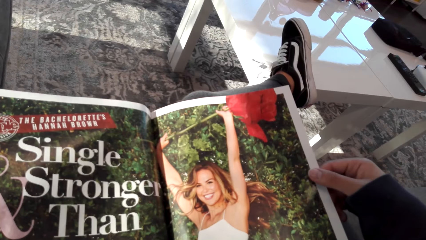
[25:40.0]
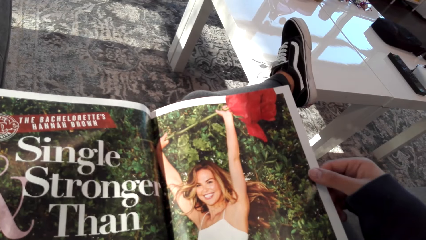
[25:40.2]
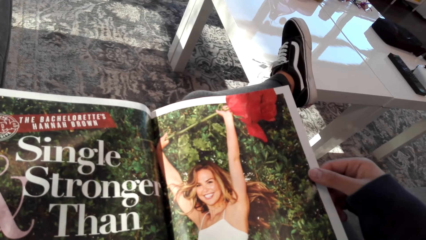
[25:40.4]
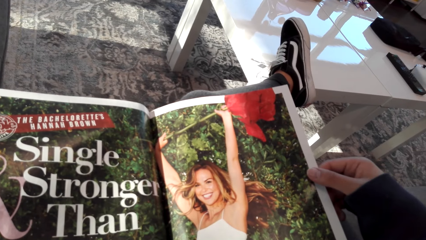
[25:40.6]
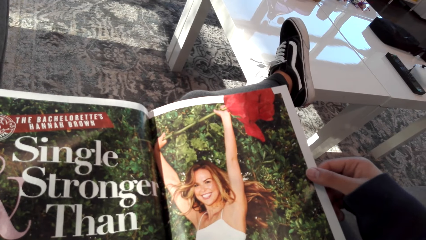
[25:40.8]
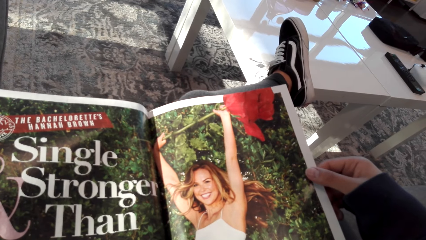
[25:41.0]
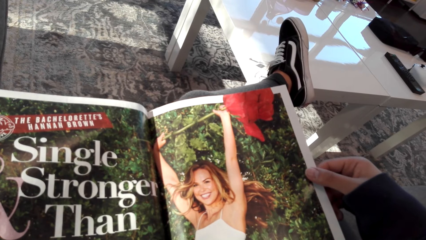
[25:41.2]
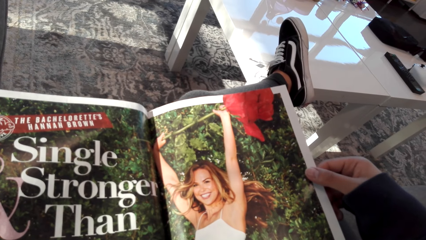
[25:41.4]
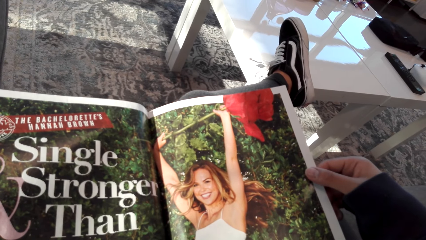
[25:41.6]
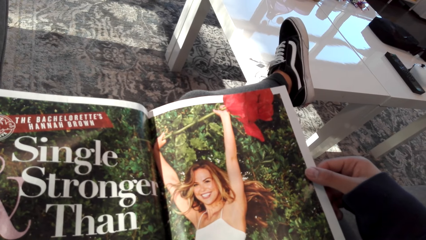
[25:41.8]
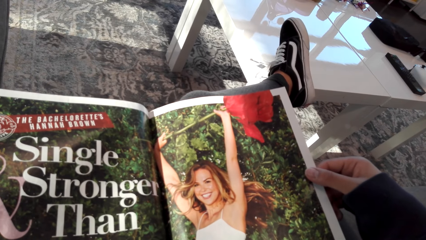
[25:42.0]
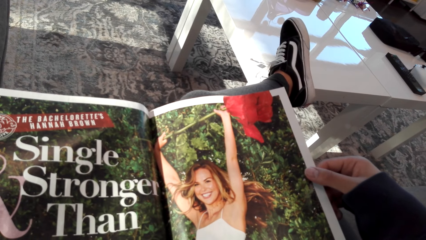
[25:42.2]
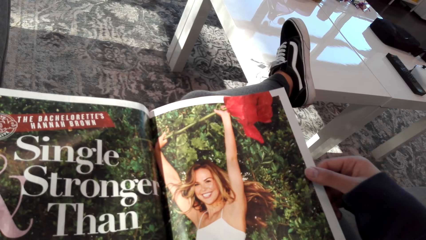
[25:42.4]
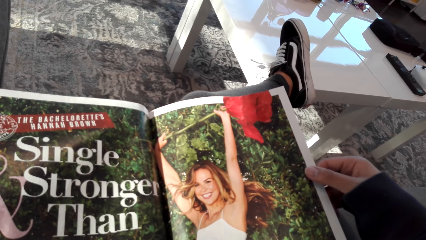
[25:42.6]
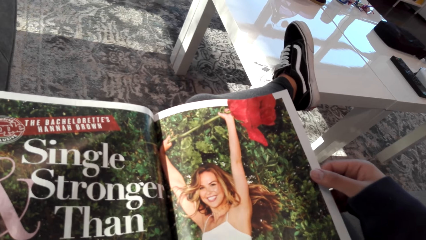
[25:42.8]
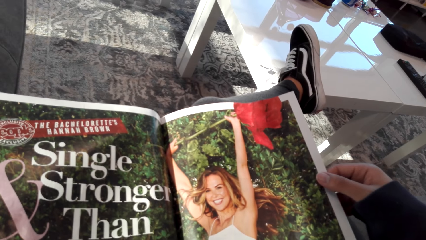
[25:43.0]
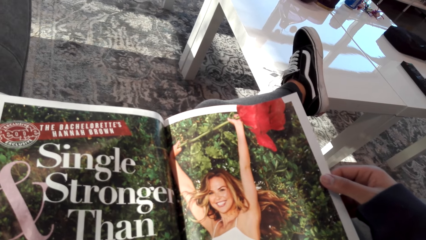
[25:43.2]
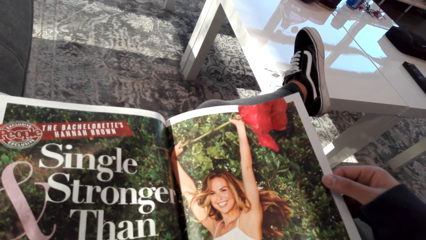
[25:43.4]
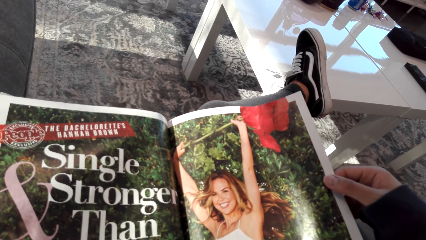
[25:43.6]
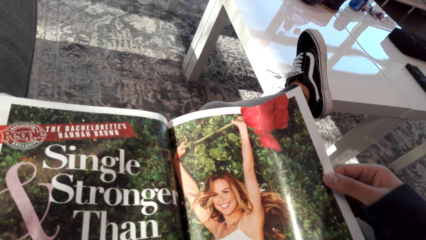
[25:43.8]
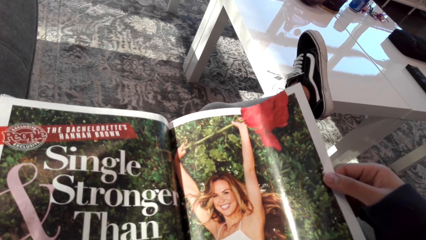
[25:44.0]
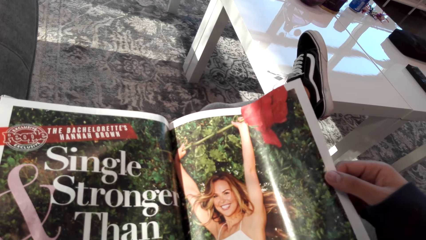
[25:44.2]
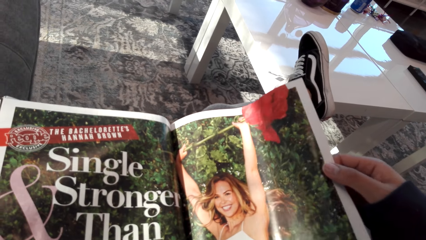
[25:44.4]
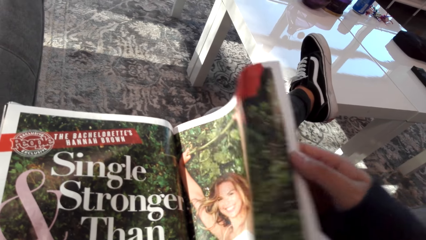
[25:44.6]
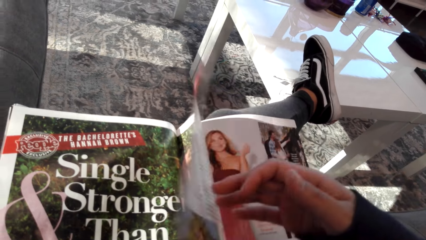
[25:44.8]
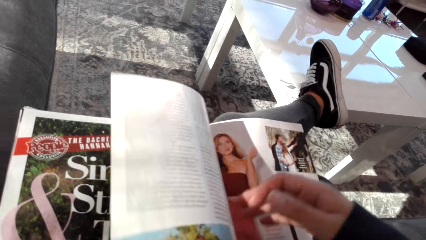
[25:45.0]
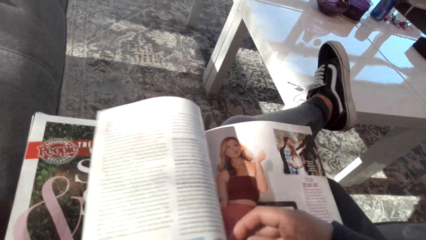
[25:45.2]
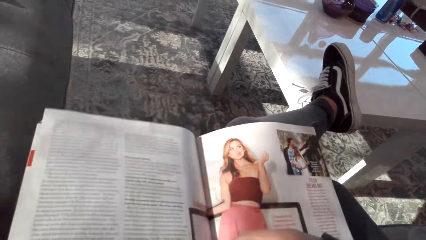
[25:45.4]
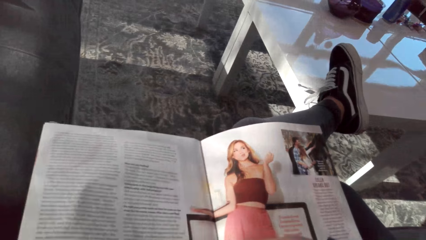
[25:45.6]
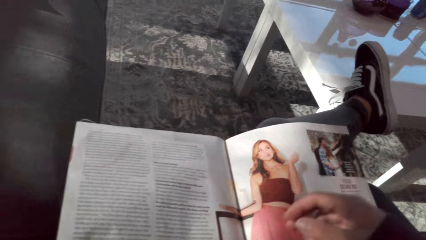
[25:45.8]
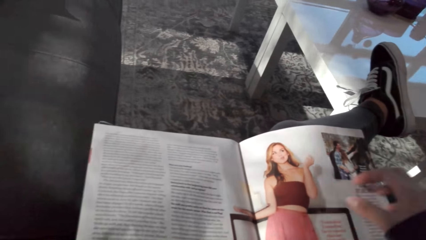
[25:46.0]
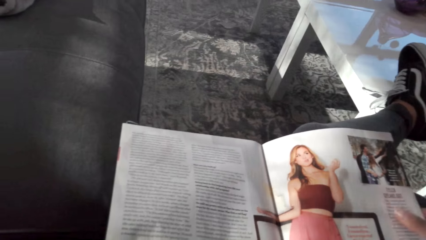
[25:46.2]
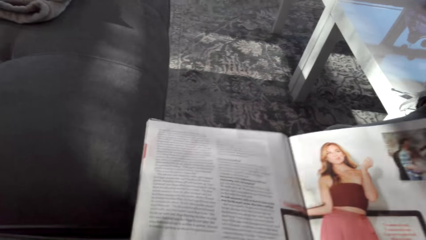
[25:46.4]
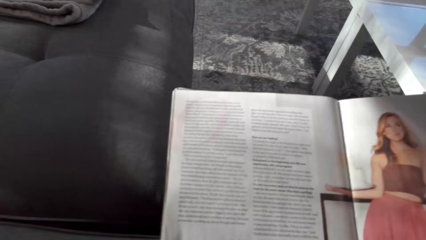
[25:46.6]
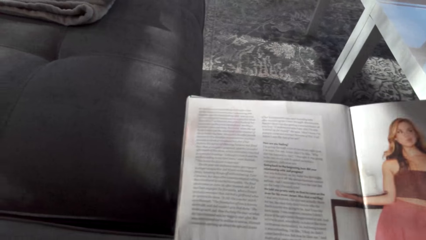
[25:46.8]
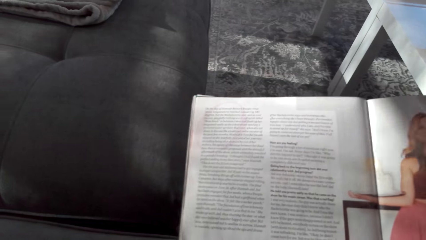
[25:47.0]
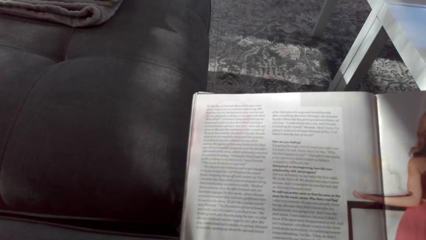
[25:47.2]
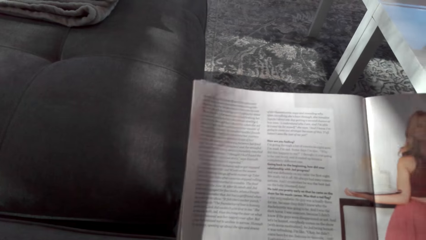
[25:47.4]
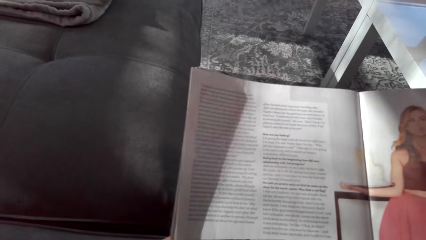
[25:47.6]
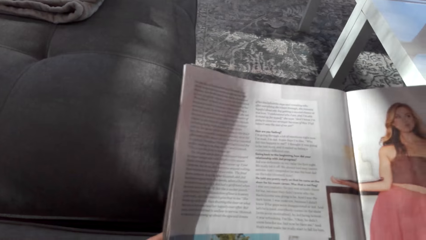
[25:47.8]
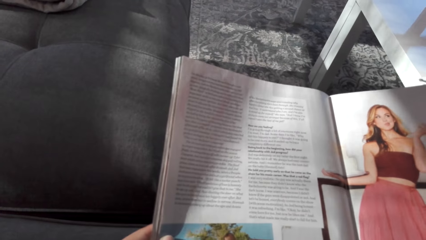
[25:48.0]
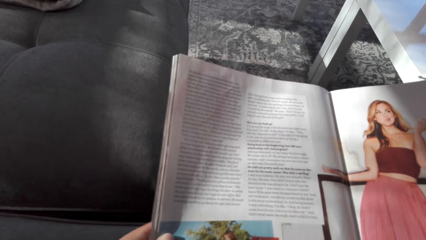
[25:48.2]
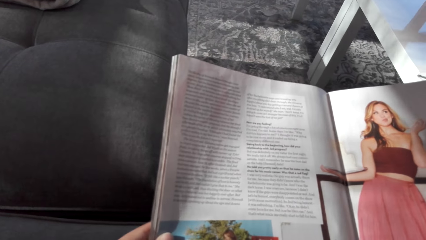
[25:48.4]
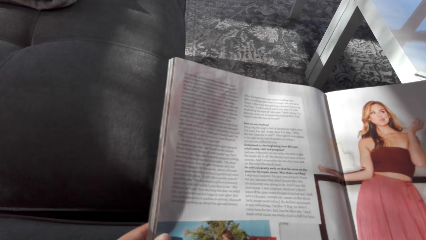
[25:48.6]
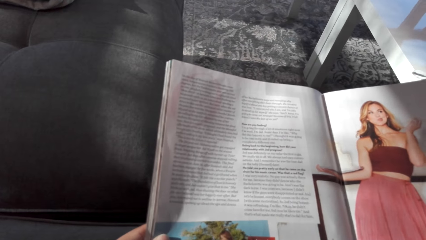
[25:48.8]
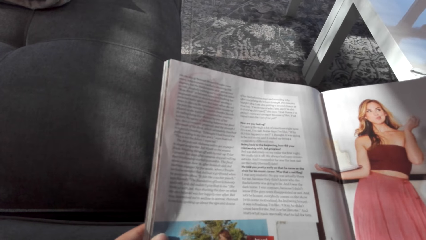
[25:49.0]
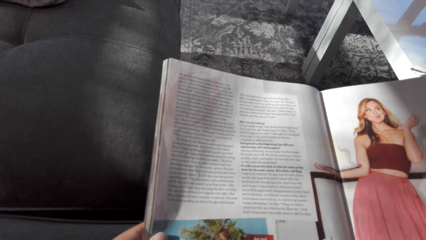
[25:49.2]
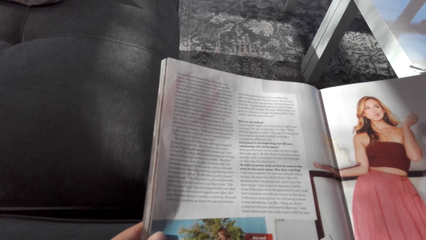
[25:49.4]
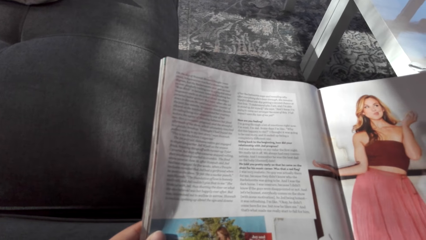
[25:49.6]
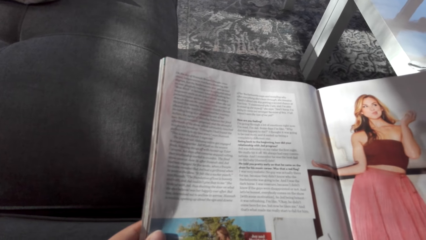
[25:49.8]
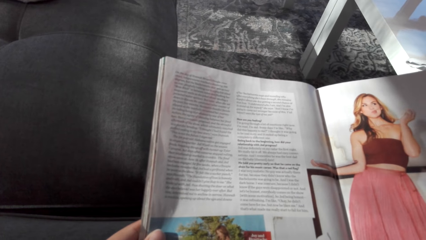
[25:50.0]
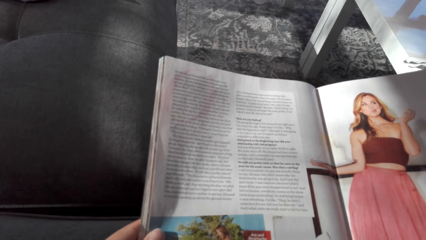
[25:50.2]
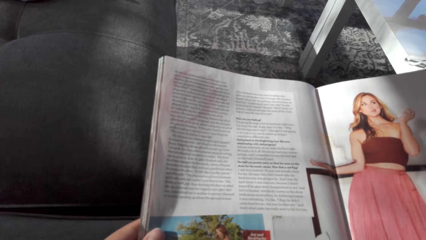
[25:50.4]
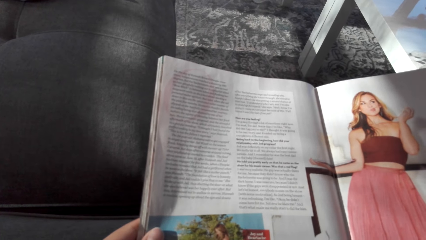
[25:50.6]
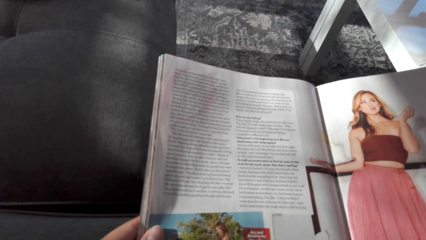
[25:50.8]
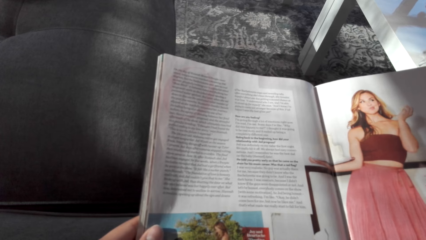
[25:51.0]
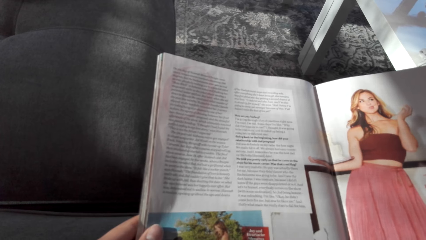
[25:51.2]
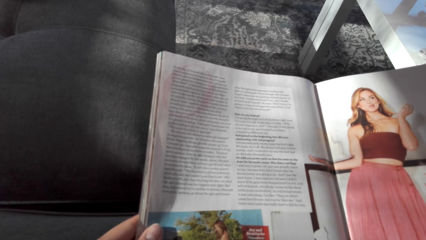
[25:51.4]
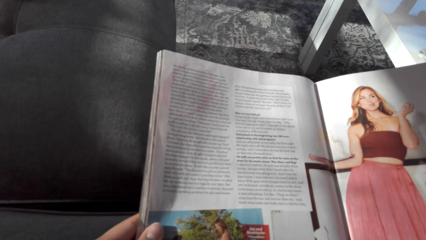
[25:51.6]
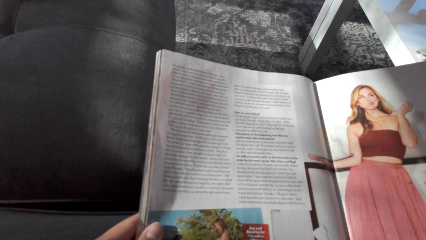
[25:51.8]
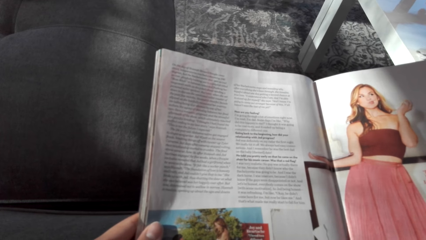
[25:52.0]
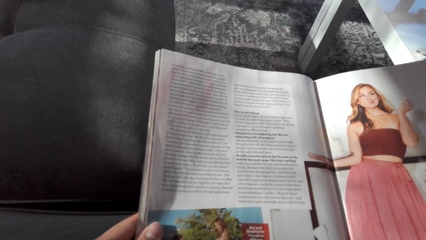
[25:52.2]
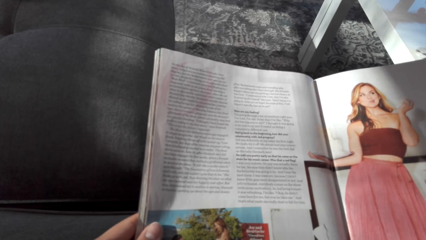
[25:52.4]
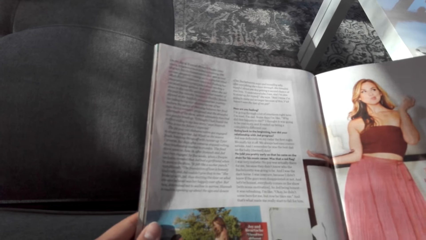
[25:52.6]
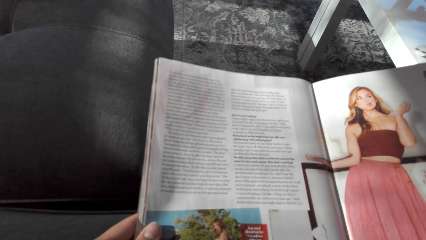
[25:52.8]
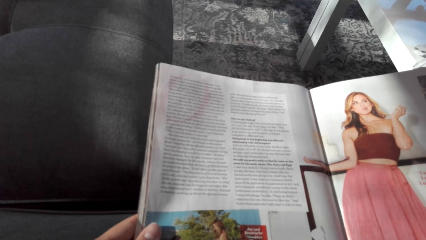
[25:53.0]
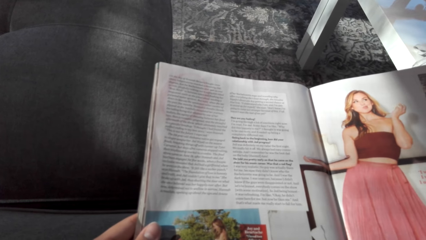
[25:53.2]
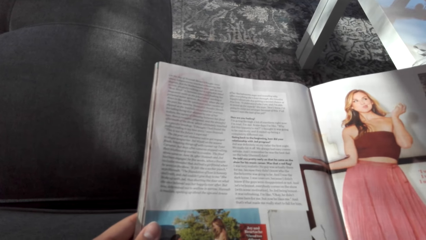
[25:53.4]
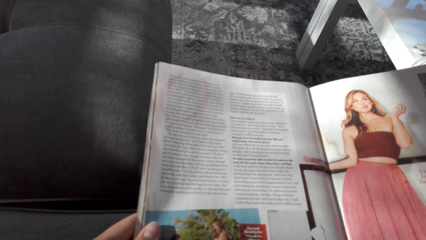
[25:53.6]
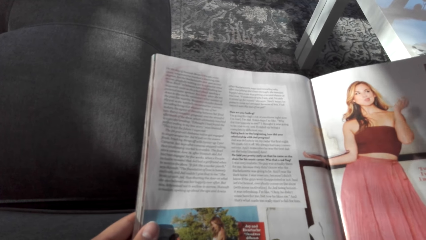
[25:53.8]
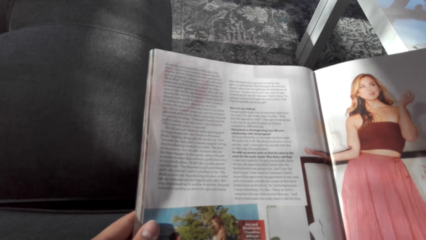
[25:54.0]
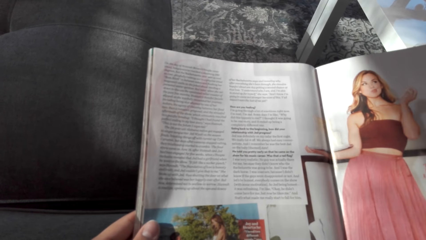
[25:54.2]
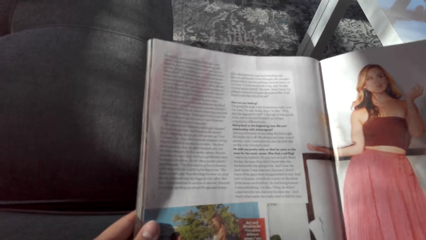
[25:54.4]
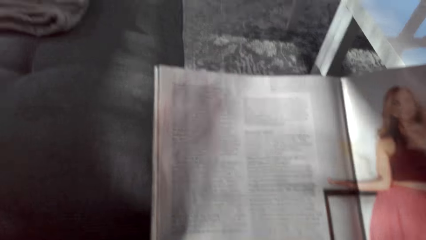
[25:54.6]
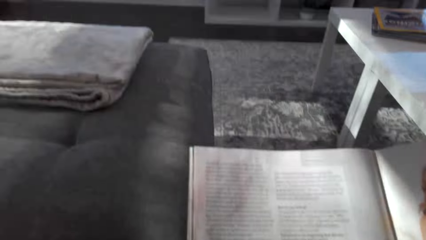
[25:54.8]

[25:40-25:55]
The camera wearer opens the magazine. They look at the magazine.
